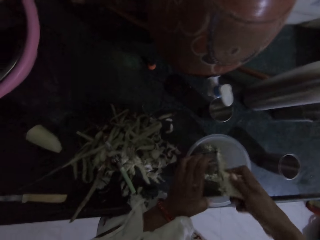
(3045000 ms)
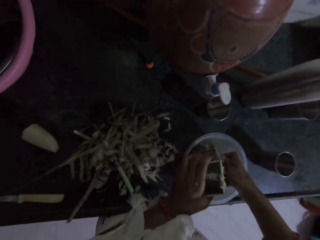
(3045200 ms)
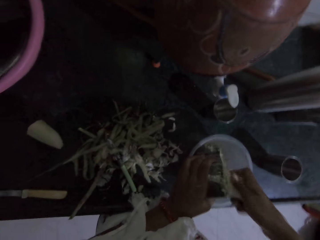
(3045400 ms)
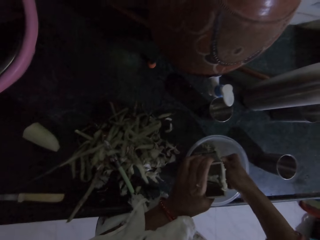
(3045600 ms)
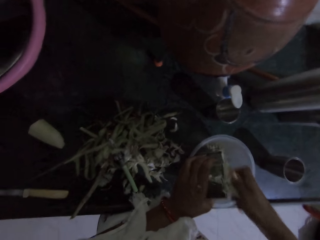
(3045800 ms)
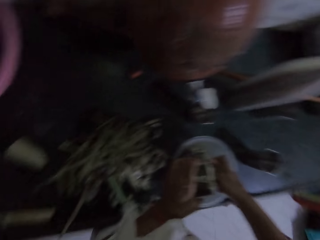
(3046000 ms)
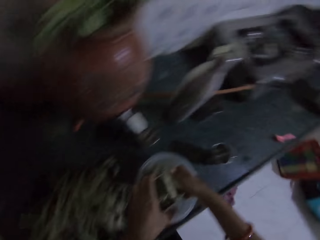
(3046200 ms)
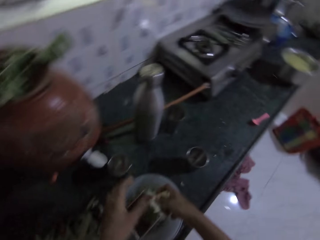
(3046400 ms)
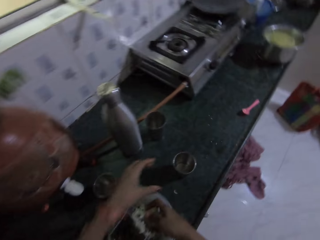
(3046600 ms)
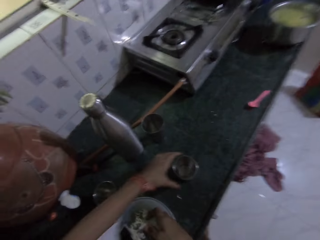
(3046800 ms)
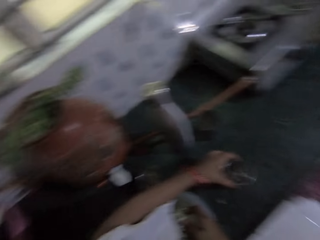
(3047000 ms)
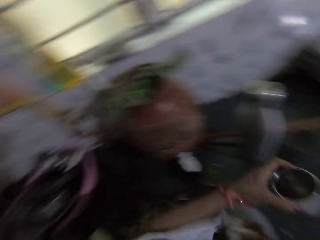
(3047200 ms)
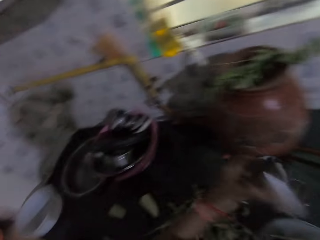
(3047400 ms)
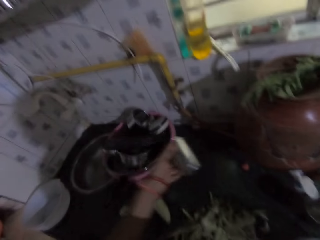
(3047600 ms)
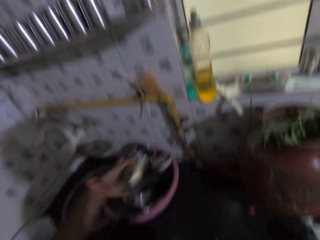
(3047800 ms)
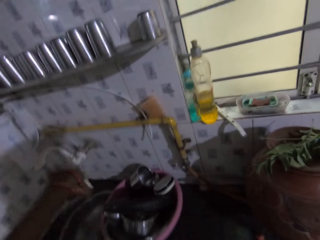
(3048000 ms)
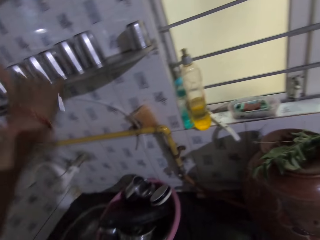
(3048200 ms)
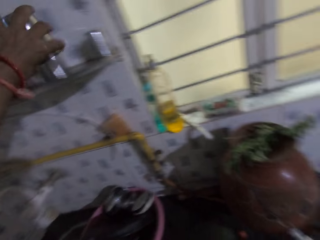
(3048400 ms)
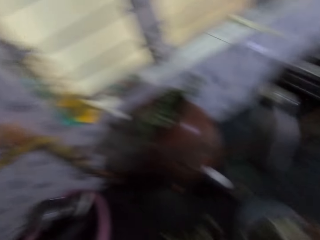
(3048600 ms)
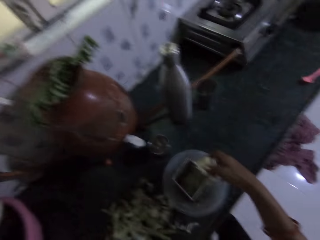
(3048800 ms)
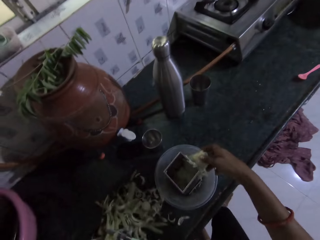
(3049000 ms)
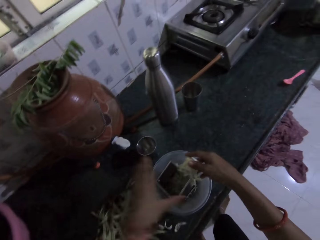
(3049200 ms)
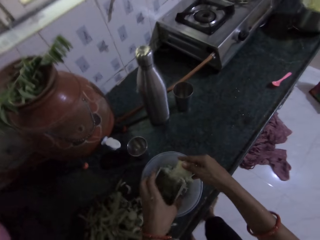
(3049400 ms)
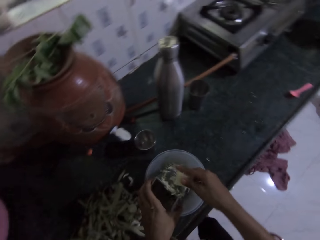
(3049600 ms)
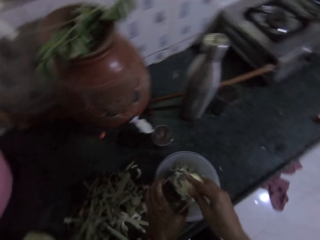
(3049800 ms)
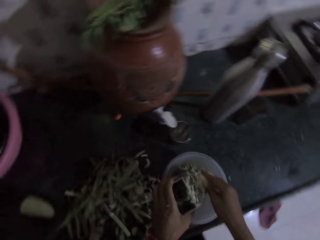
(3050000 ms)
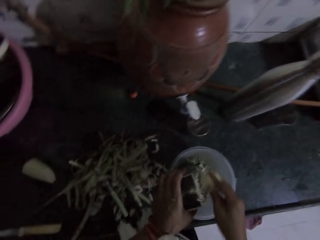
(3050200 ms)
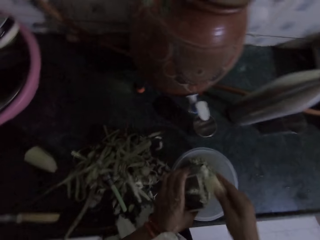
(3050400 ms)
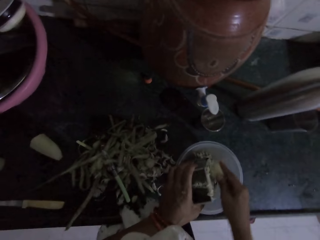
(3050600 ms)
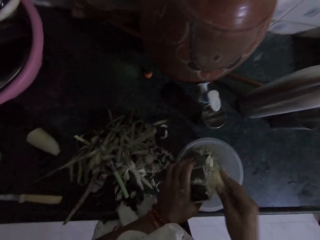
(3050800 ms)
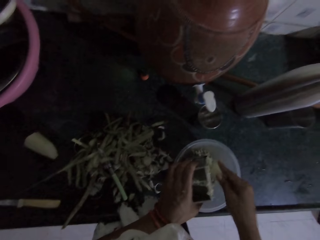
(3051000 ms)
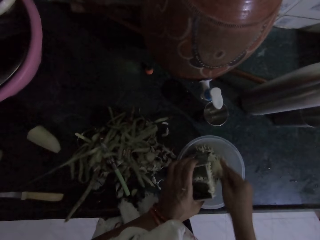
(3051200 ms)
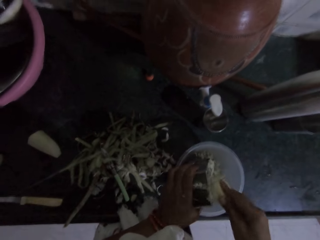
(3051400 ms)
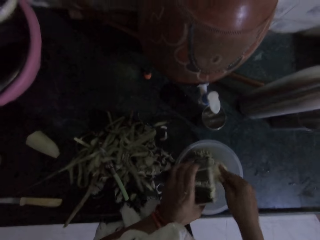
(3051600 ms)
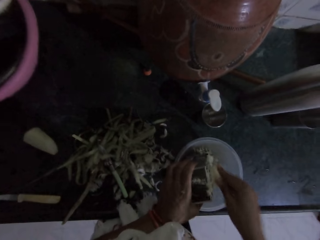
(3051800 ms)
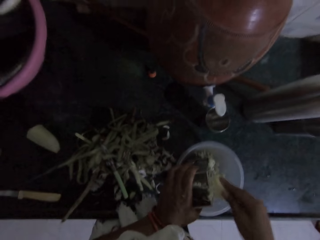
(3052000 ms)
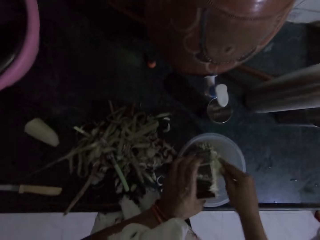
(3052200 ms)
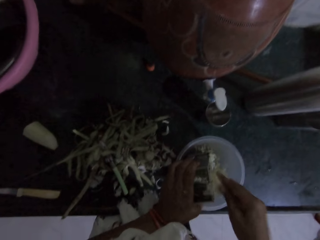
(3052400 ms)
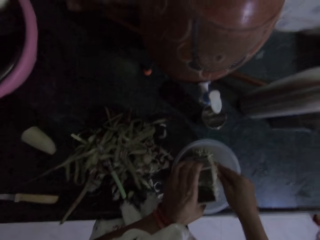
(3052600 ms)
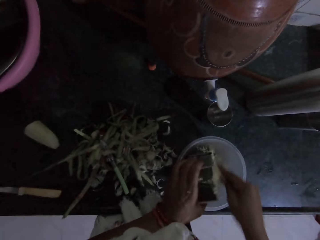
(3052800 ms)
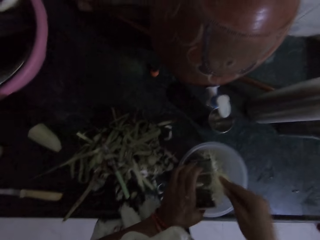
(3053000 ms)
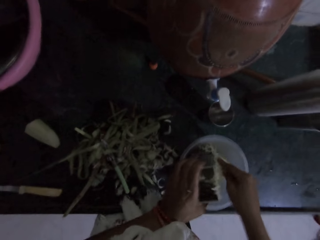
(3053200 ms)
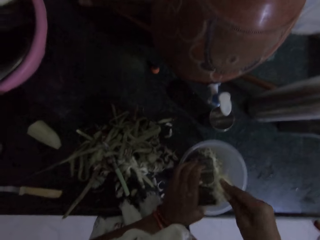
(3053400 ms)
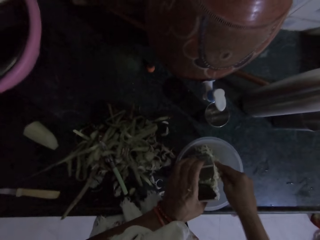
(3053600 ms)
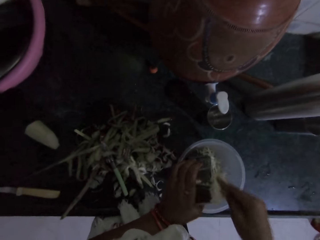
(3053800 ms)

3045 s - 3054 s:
The camera wearer picks up a stainless cup from the countertop with her left hand. She raises the stainless cup with her left hand. She drops the stainless cup on a wall shelf with her left hand. She raises the grater inside the plate on the countertop with her left hand. She holds the grater. She grates the sliced potato into the plate with the grater in her right hand.

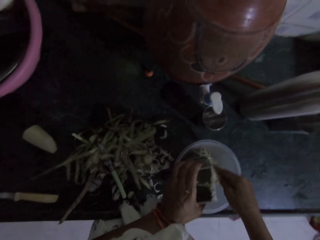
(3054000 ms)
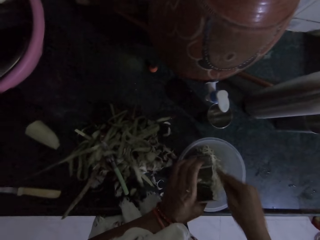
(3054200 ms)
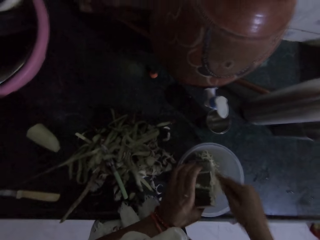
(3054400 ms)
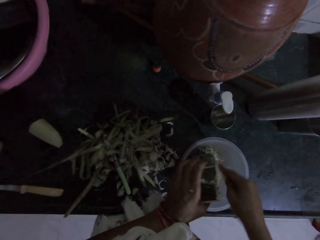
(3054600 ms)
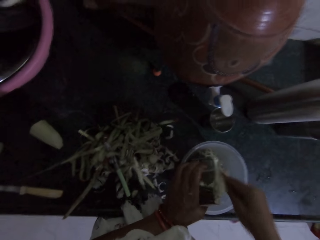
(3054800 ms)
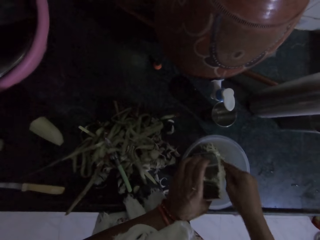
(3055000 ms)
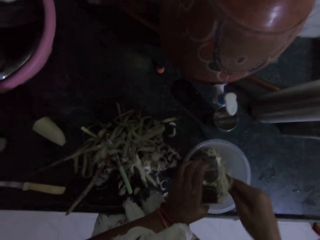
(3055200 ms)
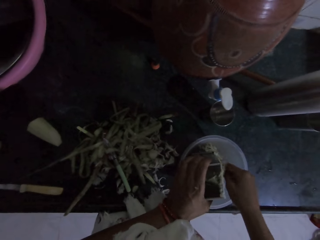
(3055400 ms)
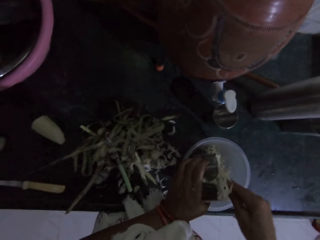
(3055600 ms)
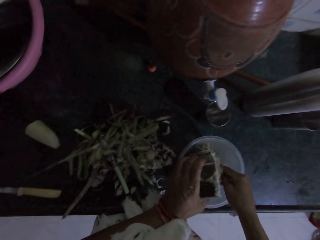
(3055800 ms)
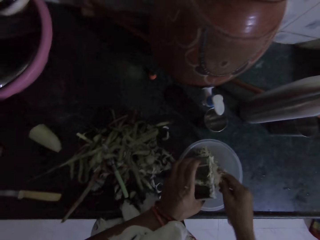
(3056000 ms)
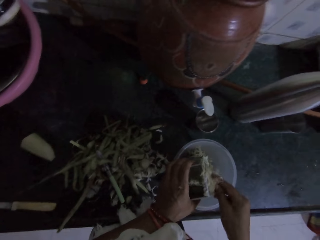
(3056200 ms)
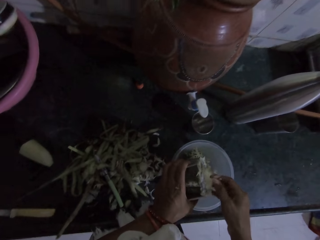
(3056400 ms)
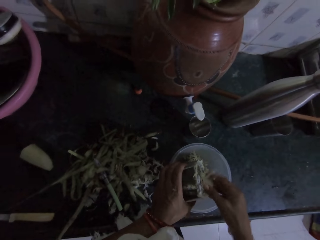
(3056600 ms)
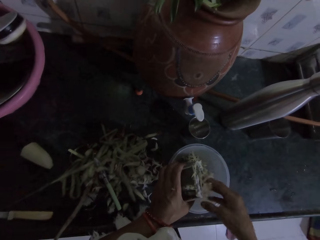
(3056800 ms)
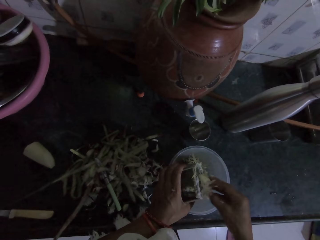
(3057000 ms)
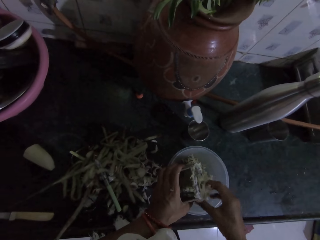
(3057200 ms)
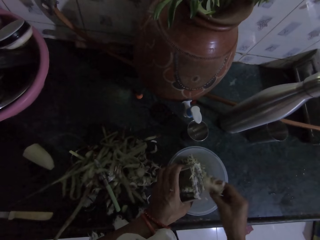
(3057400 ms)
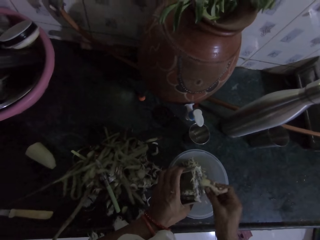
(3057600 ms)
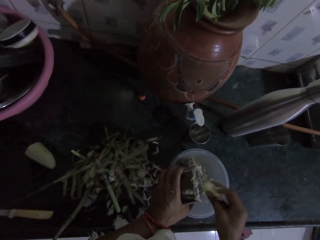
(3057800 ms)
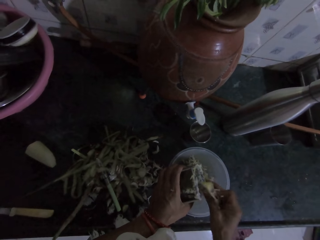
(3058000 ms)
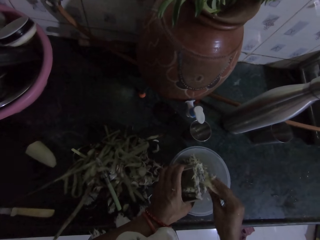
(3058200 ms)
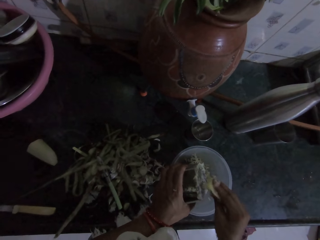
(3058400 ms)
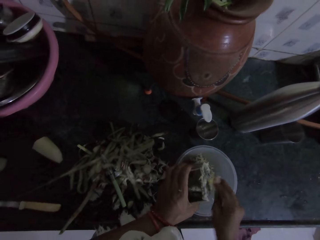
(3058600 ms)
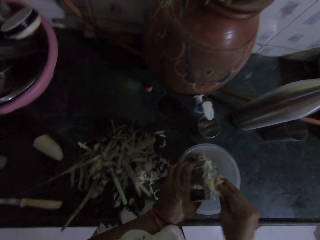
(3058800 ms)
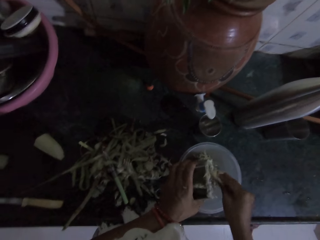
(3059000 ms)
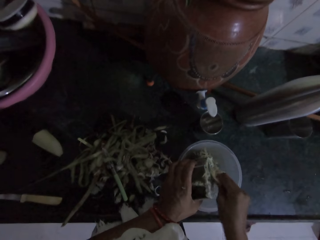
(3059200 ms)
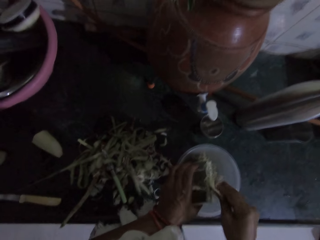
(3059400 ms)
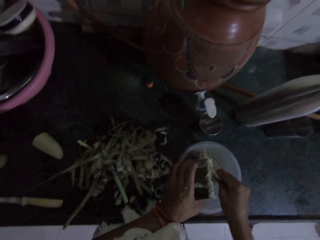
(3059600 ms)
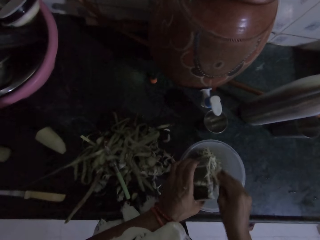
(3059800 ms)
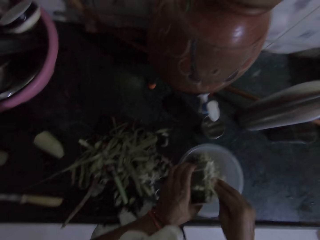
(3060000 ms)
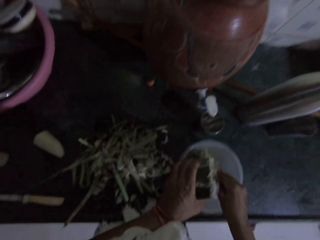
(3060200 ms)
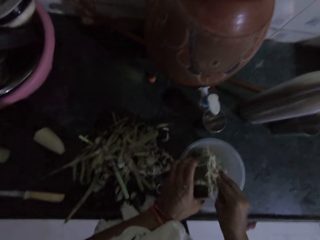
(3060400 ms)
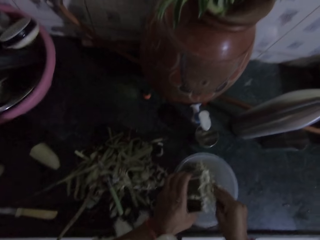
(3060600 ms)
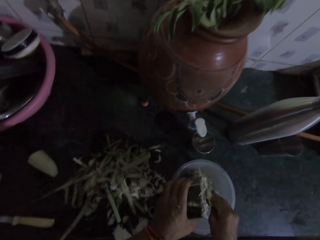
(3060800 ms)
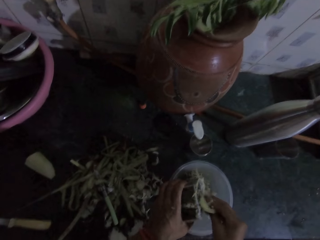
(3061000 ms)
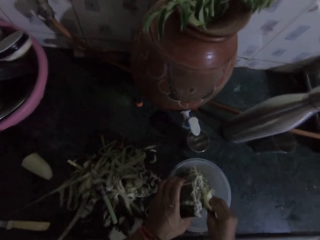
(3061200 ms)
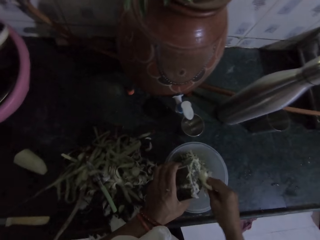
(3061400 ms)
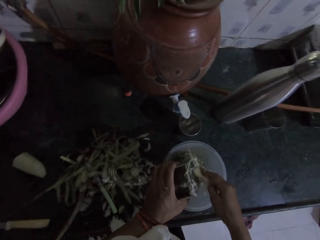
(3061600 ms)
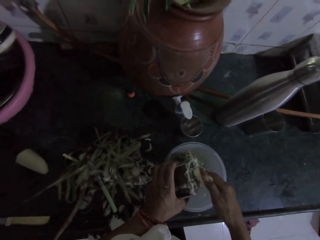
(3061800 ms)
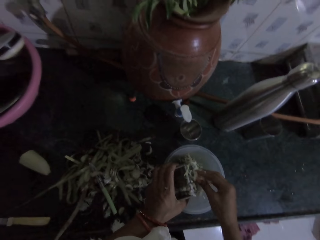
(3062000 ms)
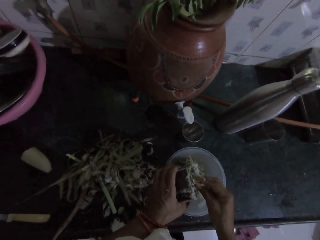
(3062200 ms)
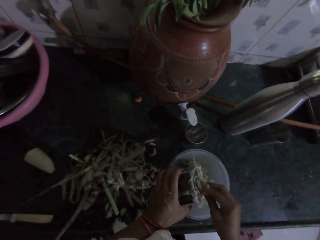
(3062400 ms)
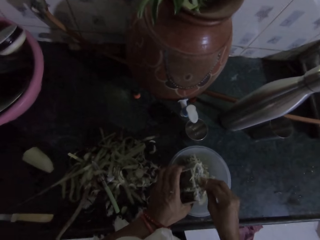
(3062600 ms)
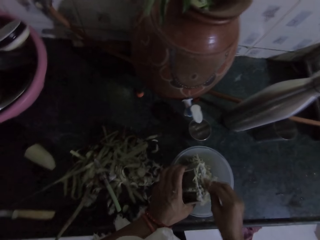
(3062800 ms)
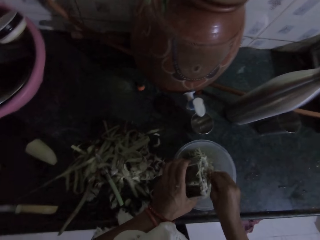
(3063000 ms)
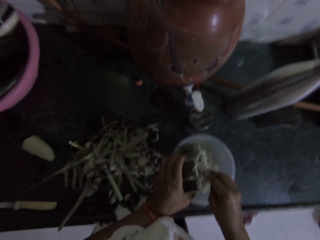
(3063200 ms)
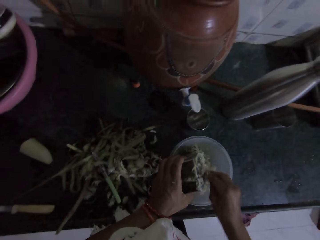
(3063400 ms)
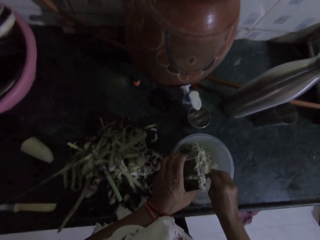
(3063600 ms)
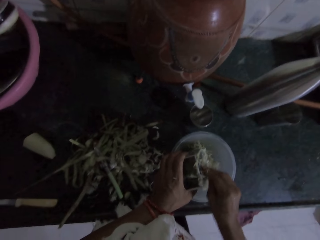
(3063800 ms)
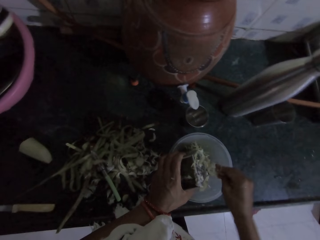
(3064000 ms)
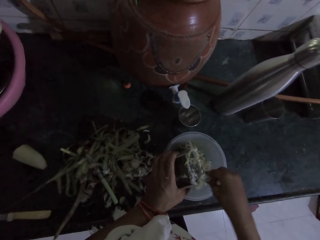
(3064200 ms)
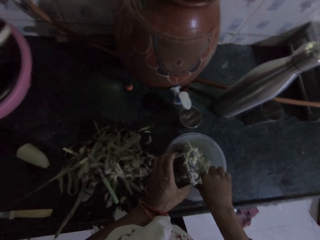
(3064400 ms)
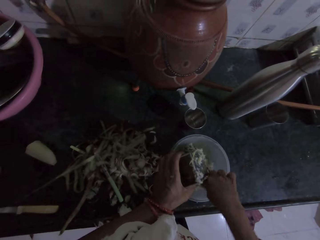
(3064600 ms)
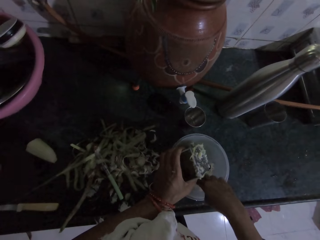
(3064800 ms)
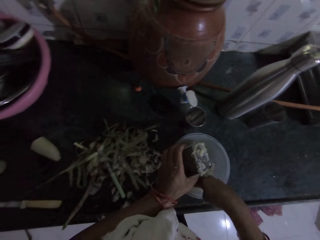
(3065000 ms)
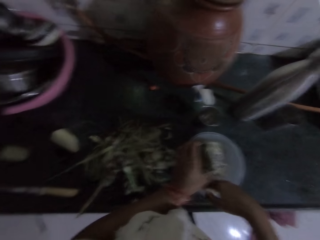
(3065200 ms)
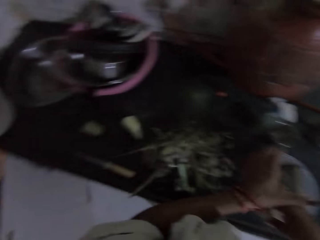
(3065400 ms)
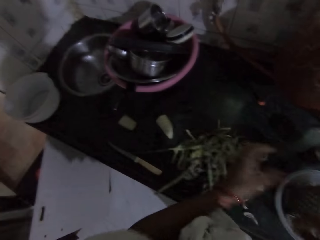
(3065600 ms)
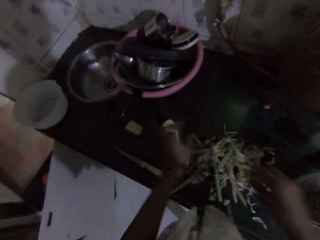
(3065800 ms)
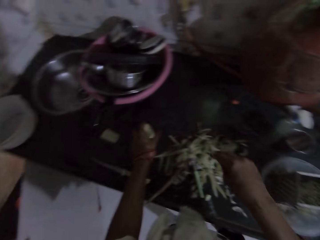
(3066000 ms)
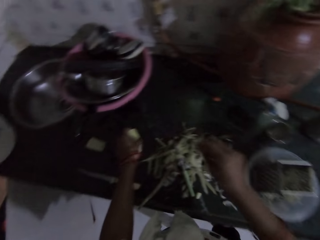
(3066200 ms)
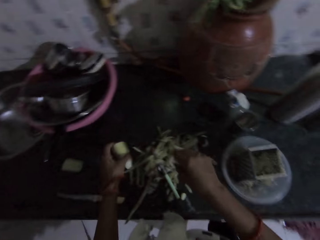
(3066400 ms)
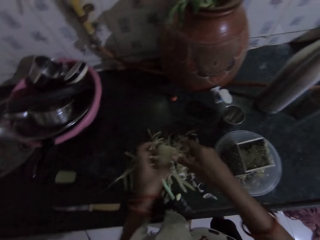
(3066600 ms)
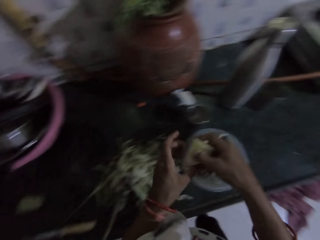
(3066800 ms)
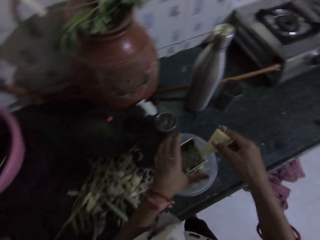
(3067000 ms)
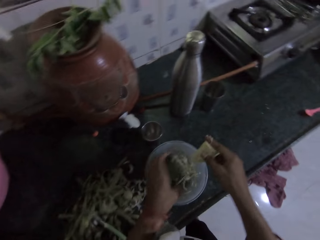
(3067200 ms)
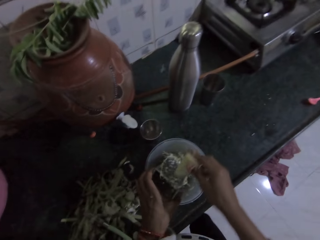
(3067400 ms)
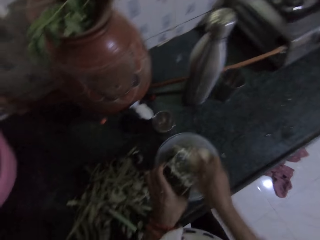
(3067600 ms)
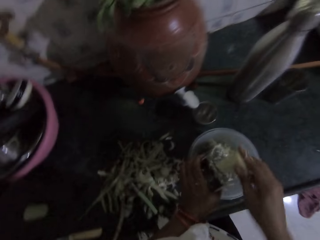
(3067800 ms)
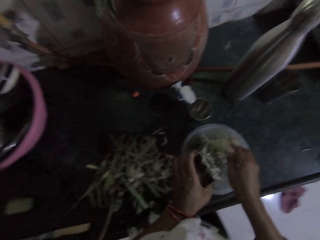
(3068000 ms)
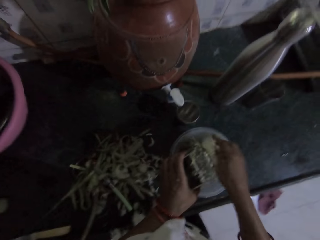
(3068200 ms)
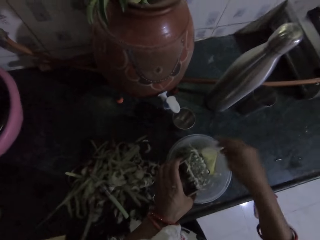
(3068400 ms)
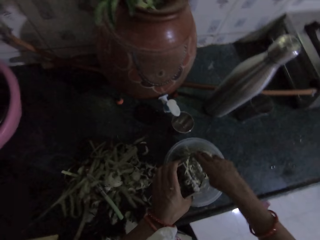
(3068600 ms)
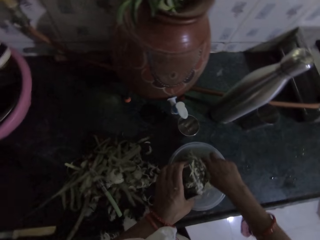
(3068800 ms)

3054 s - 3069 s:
The camera wearer adjusts the sliced potato on the grater with her right hand. She grates the sliced potato into the plate with the grater in her right hand. She picks up the sliced potato from the plate on the countertop with her right hand. She drops the sliced potato on the countertop with her right hand. She picks up the sliced potato from the countertop with her left hand. She passes the sliced potato to her right hand. She raises the grater inside the plate on the countertop with her left hand. She holds the grater. She grates the sliced potato into the plate with the grater in her right hand.
